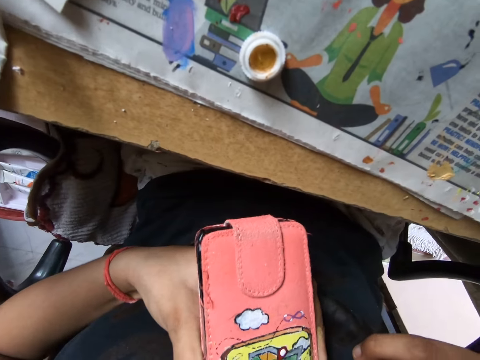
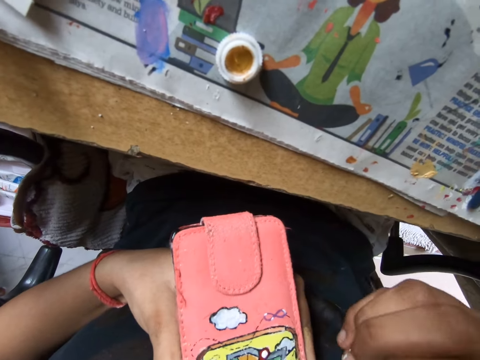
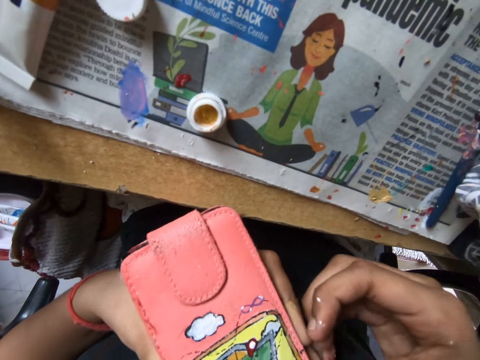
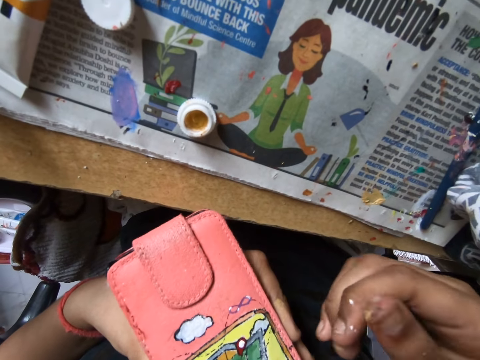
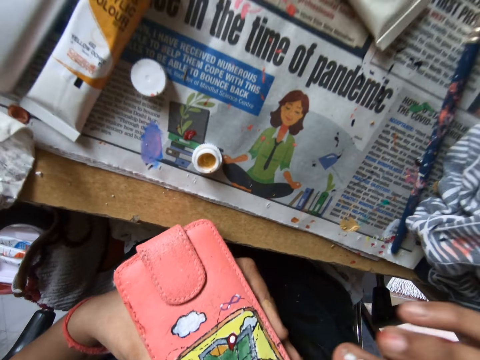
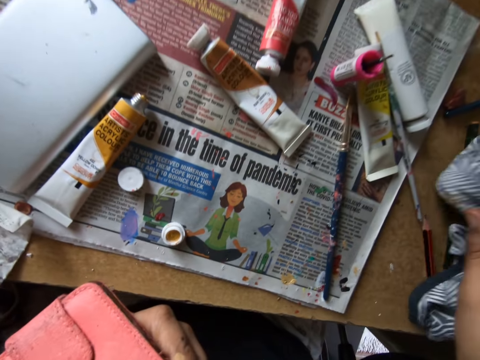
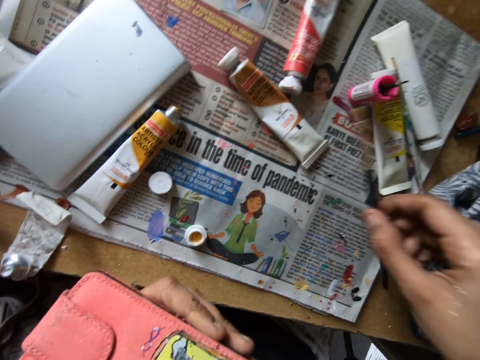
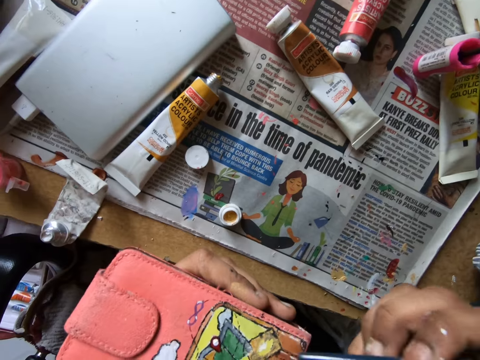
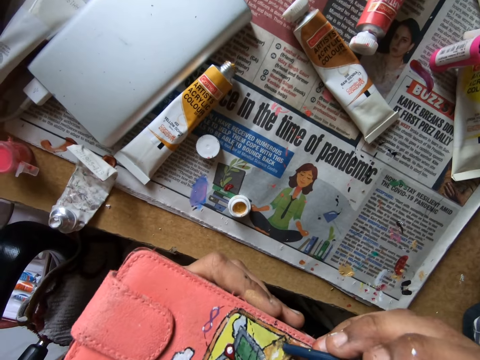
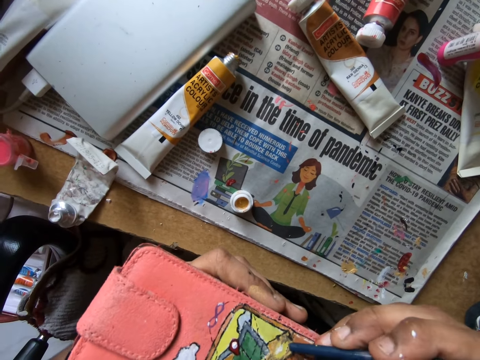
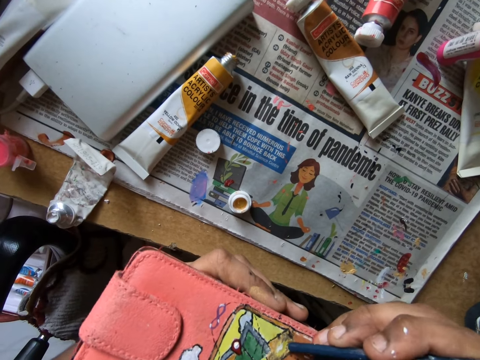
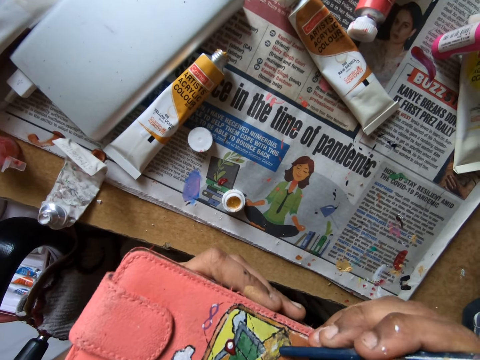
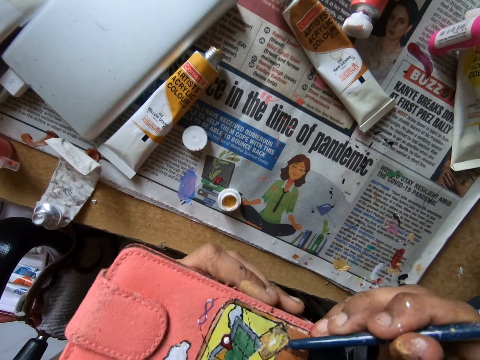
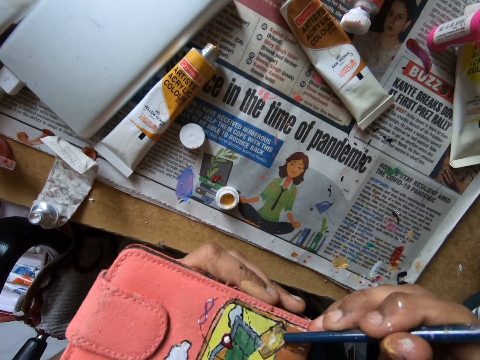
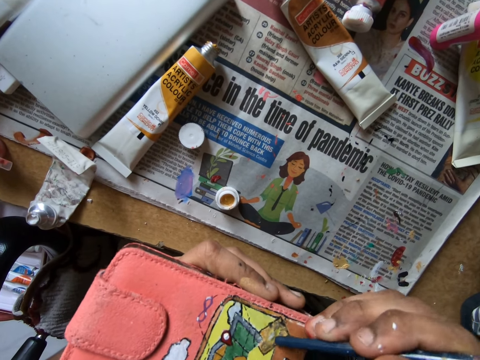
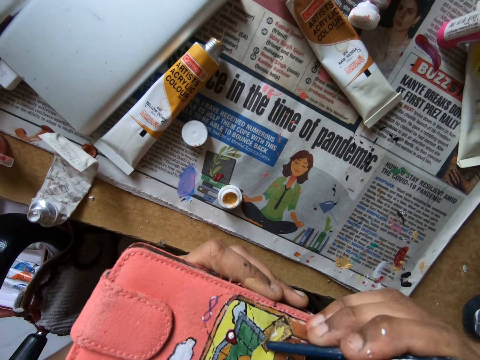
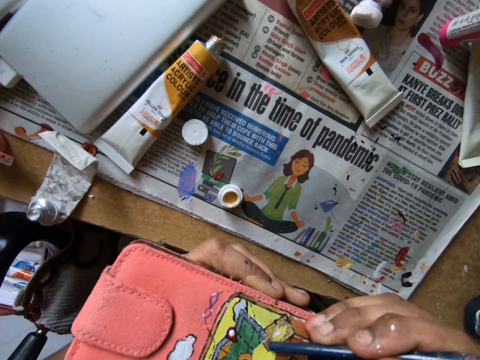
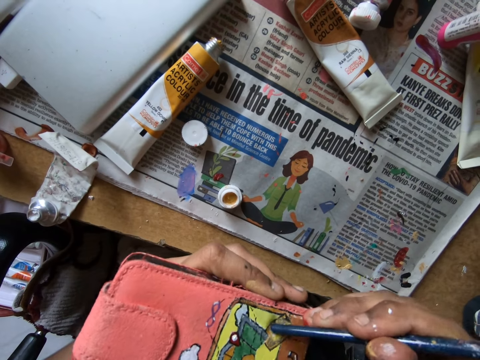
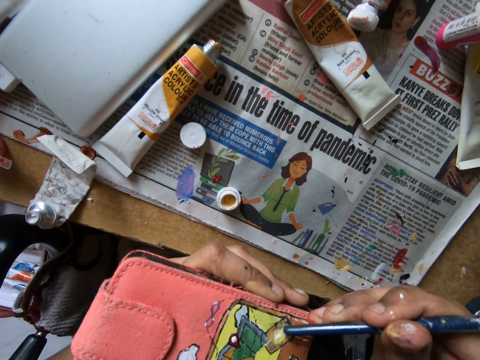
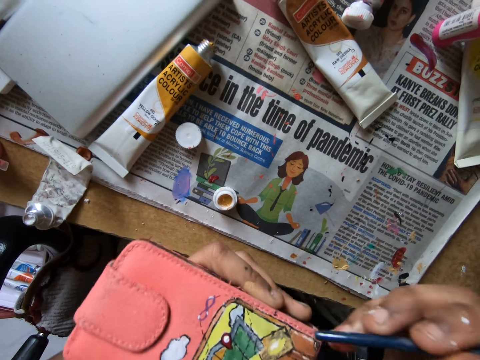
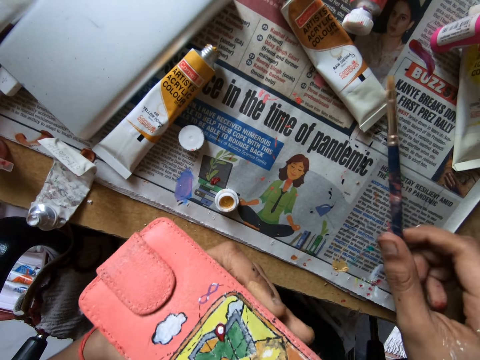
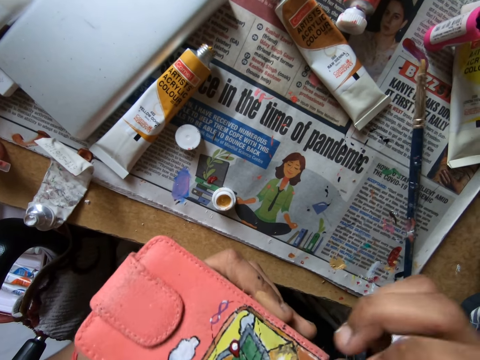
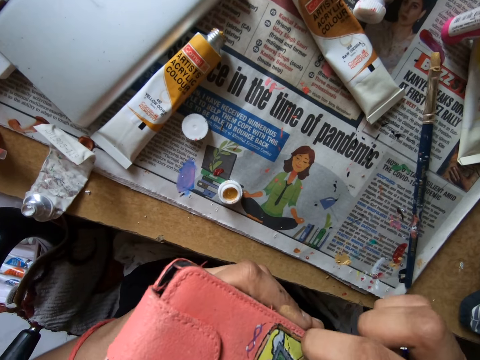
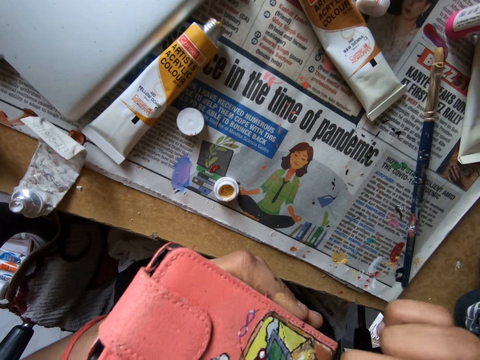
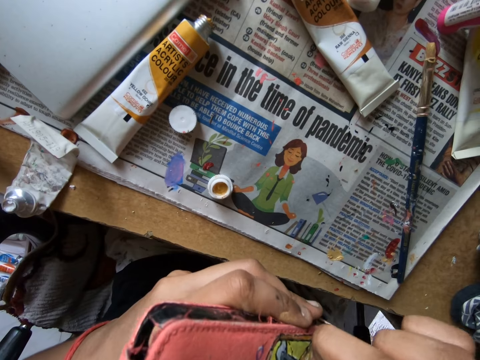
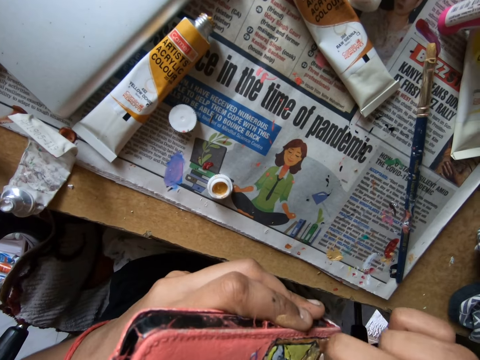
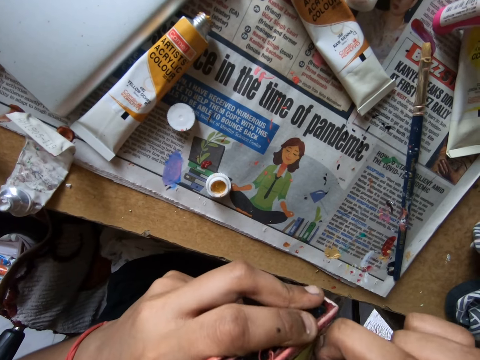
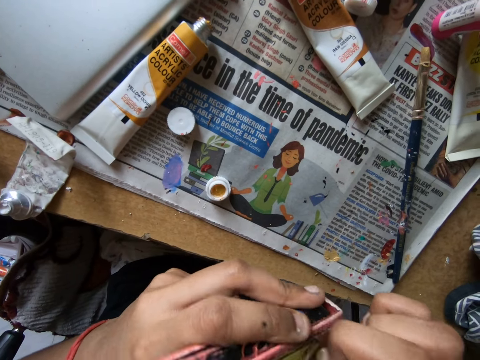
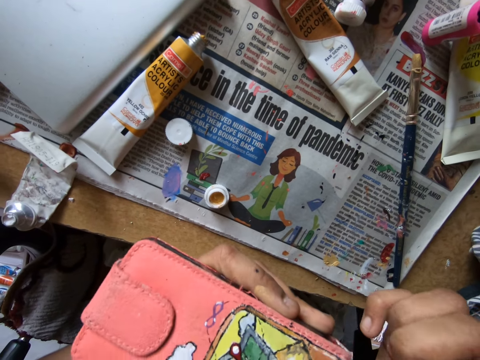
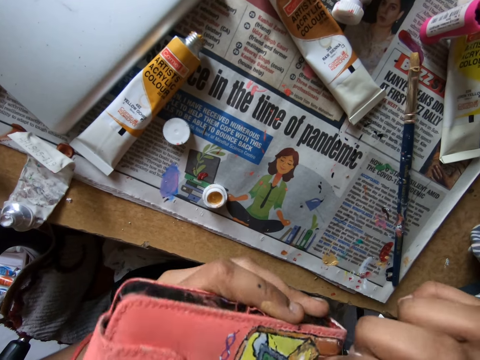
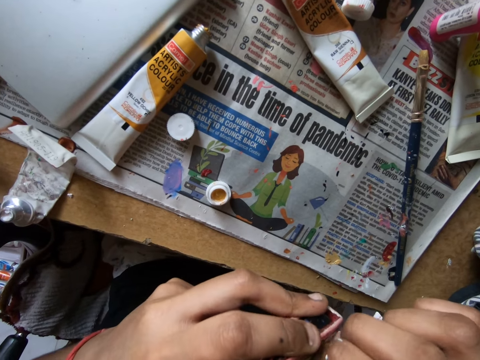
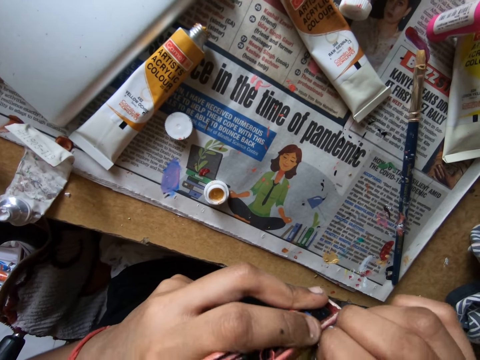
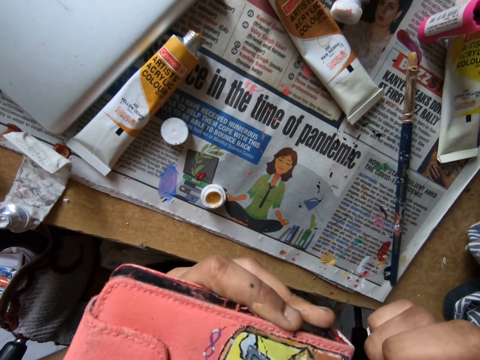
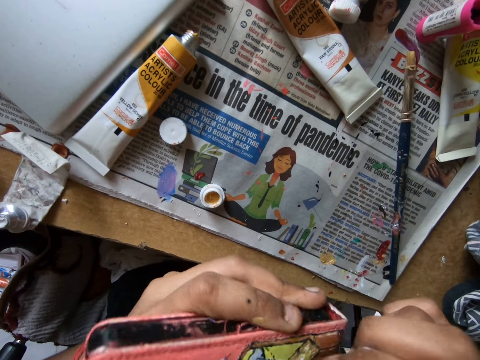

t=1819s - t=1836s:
The camera wearer moves a piece of cloth with a hand. They pick up a paint brush on a newspaper. They paint a phone case or wallet. They remove paint with the paint brush. They put down the paint brush on the newspaper. They remove paint on the wallet with fingers.

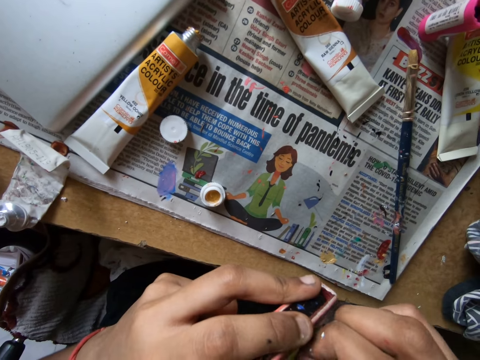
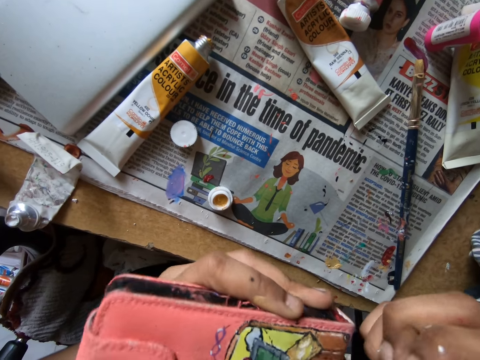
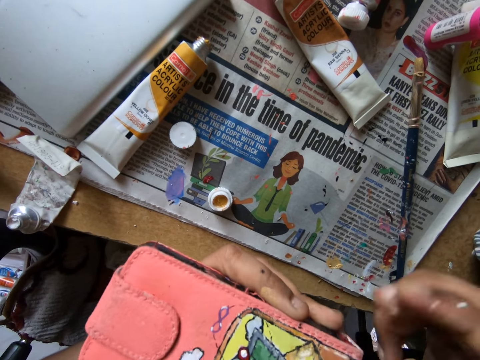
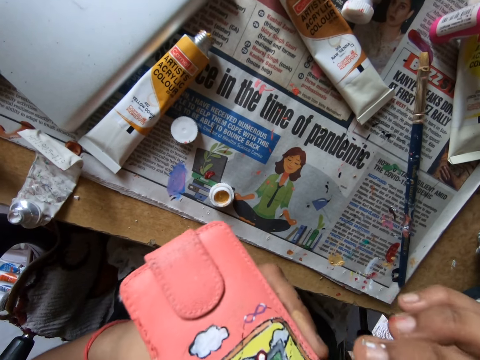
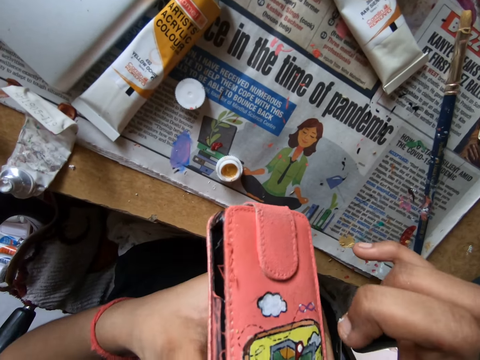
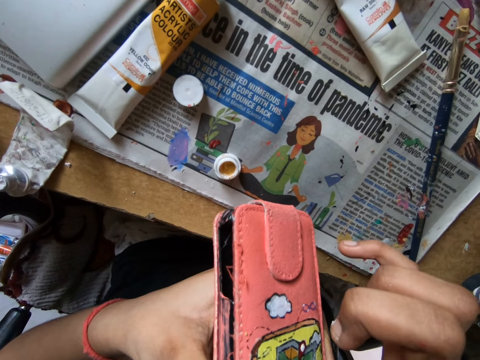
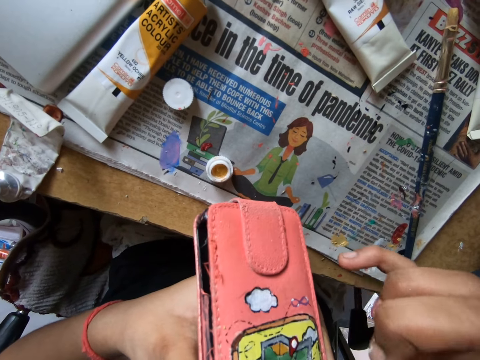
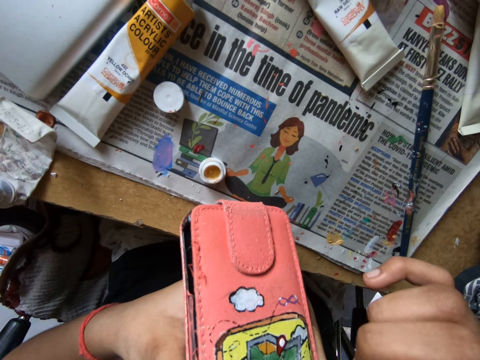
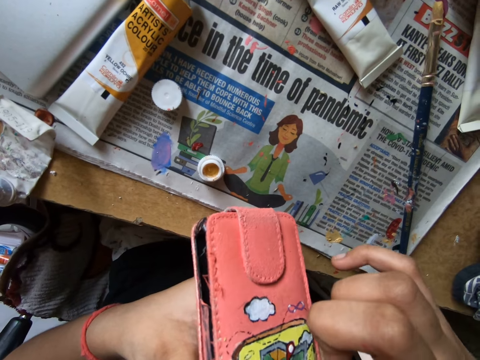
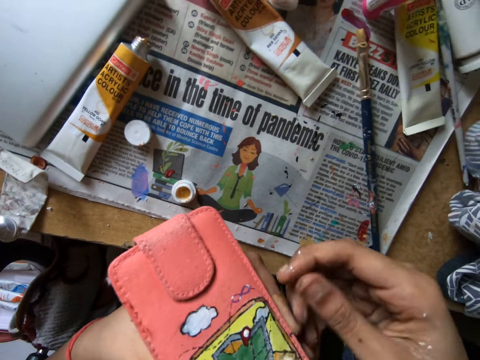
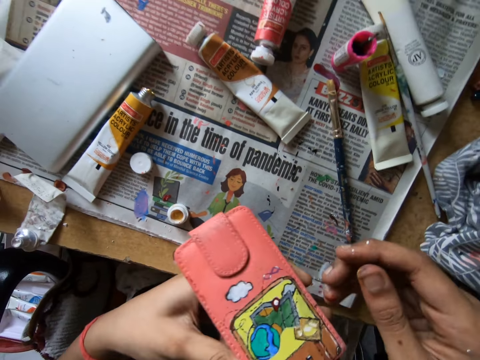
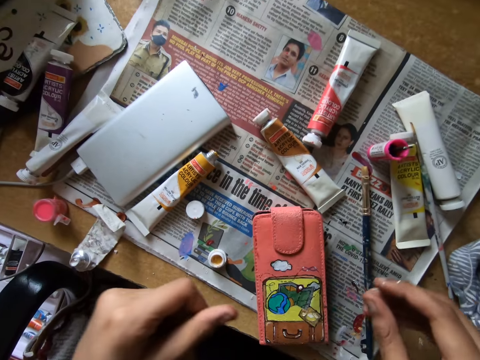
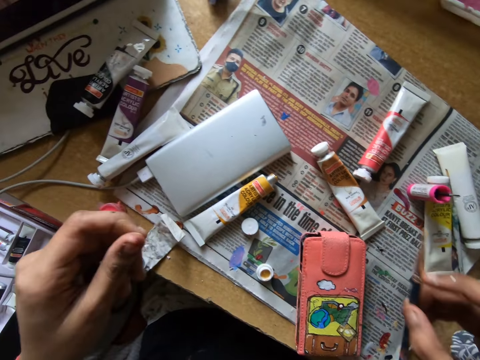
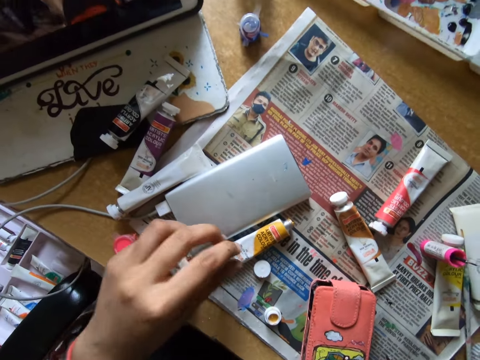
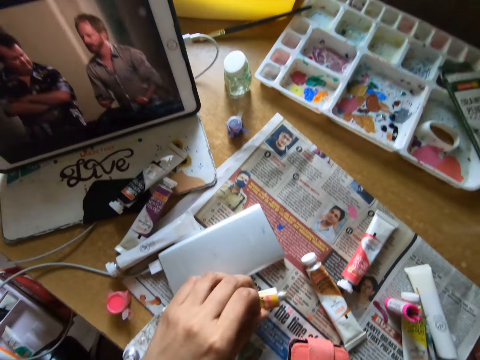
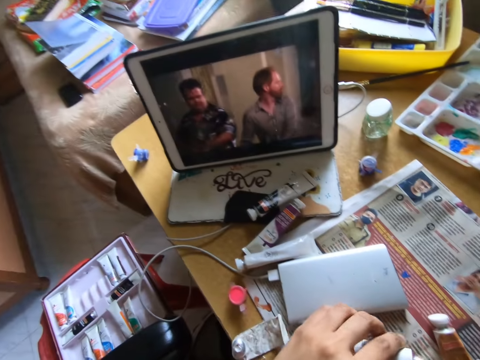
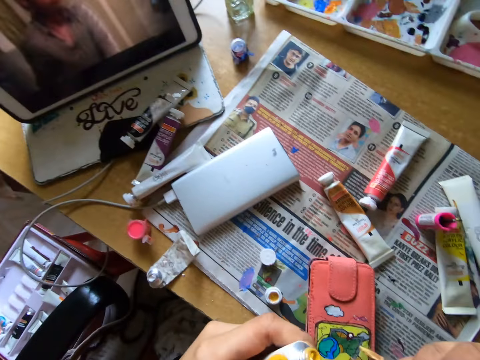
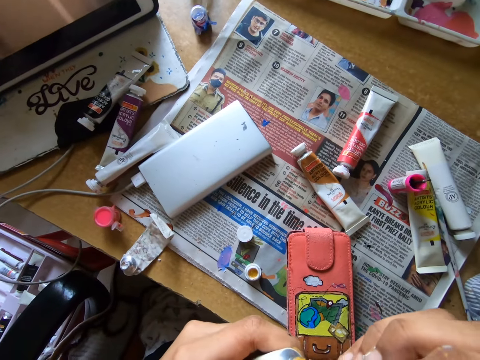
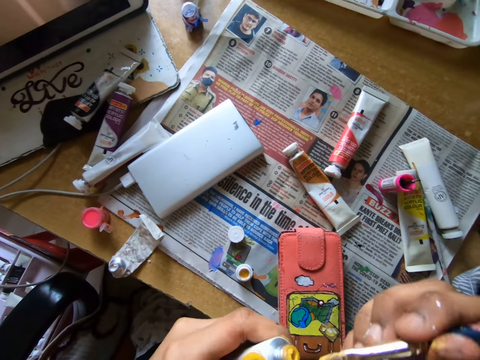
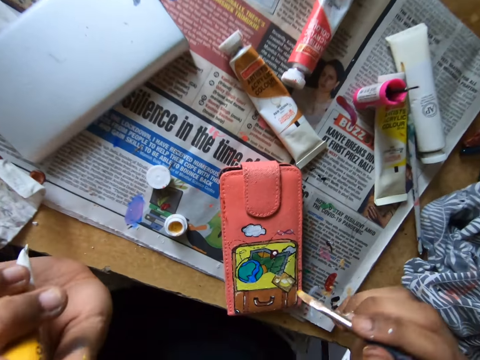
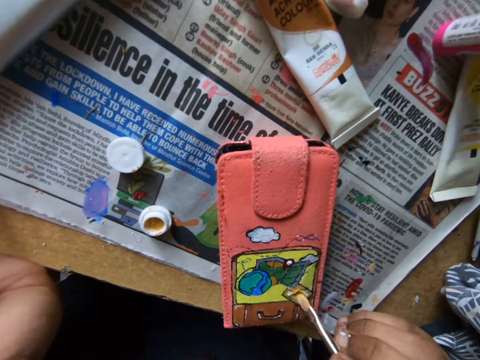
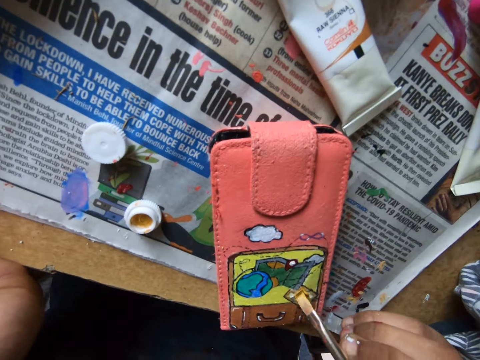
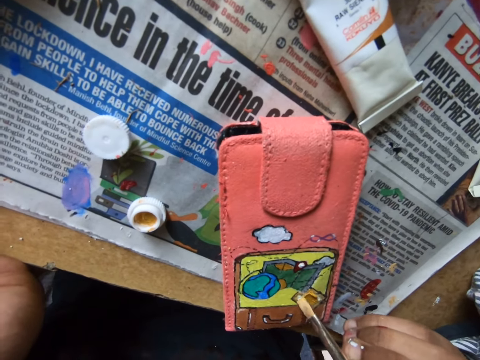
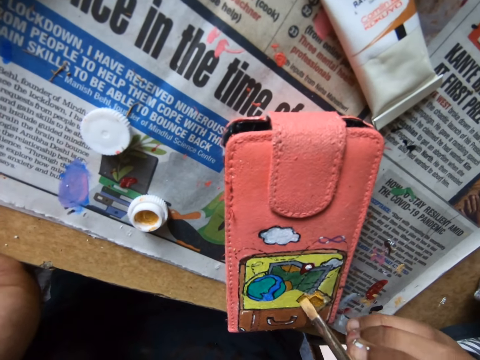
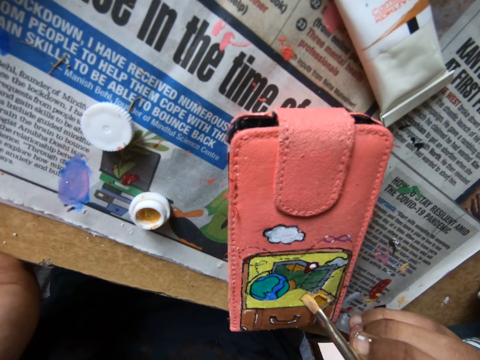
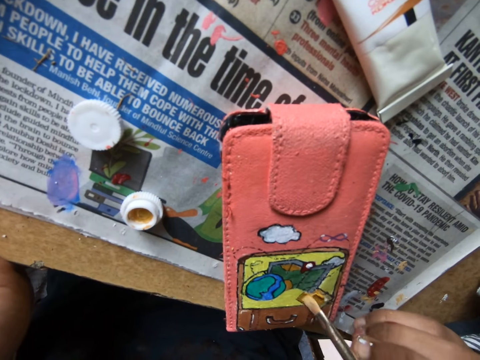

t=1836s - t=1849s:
The camera wearer puts down a wallet on a table. They pick up a paint brush on a newspaper. They pick up a paint bottle. They scoop paint on the paint bottle with the paint brush. They paint the wallet with the paint brush.
